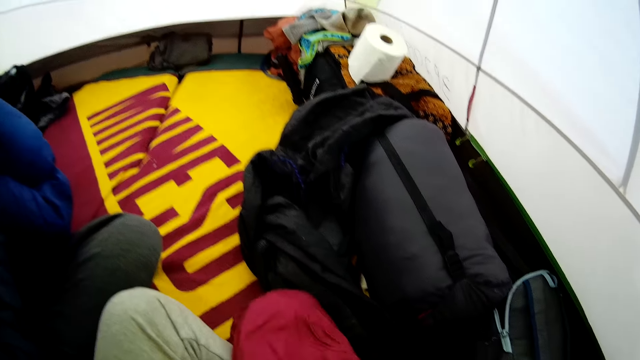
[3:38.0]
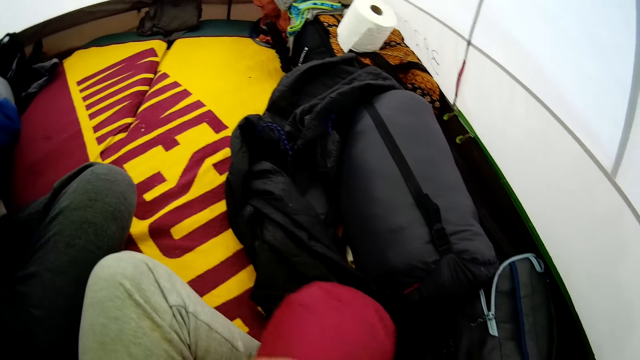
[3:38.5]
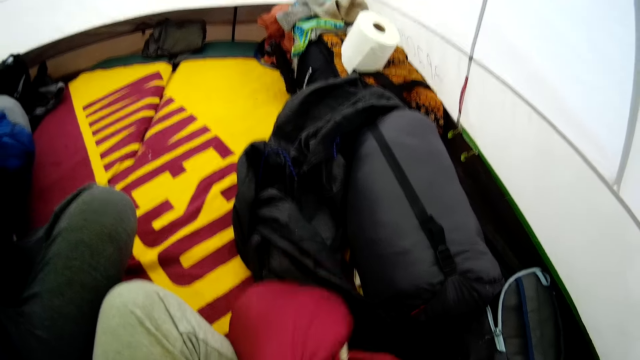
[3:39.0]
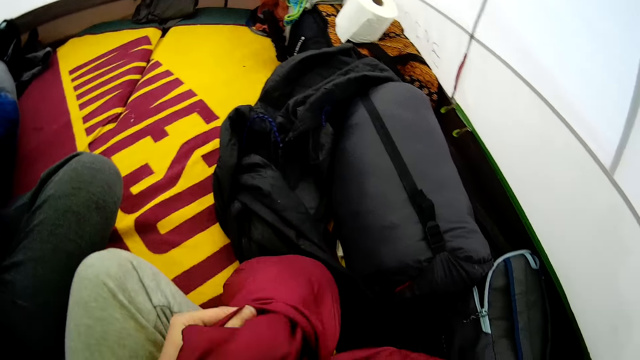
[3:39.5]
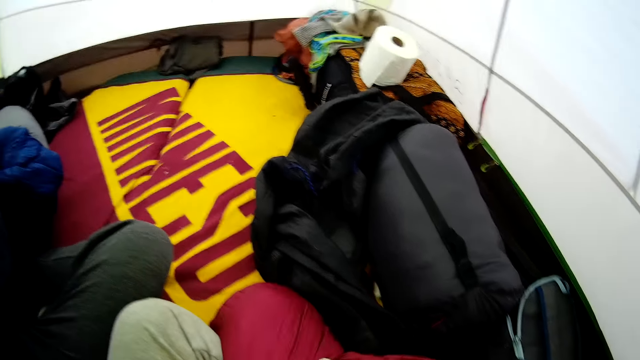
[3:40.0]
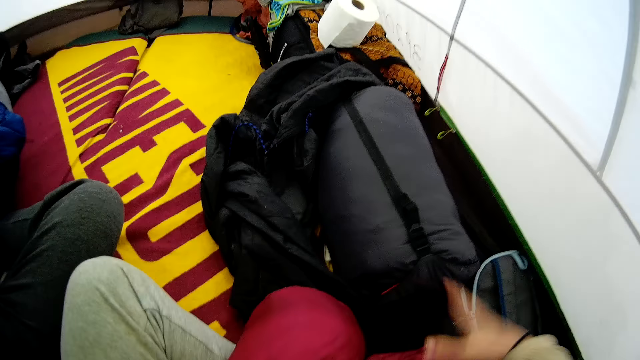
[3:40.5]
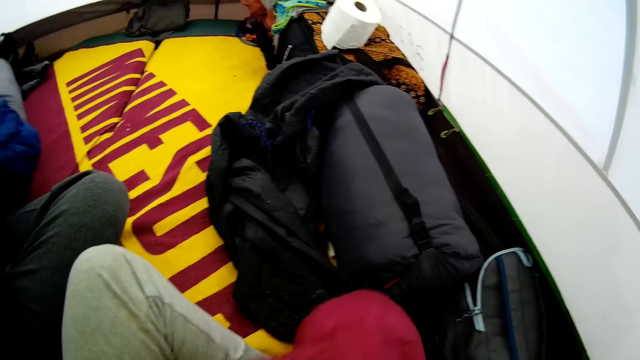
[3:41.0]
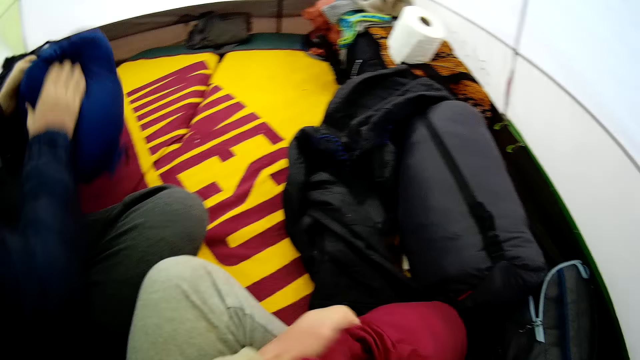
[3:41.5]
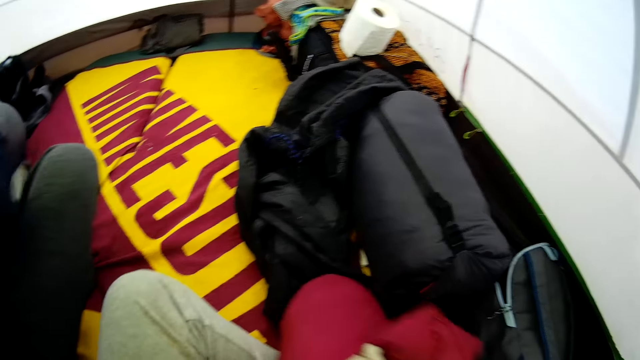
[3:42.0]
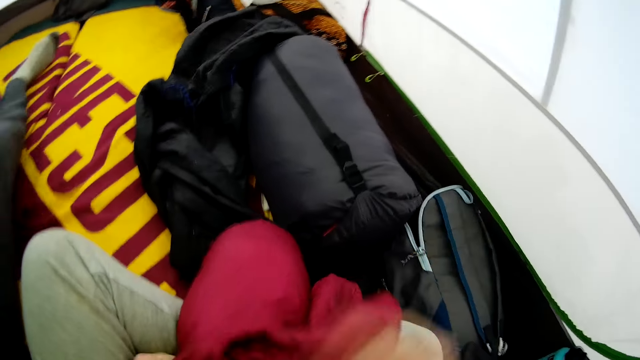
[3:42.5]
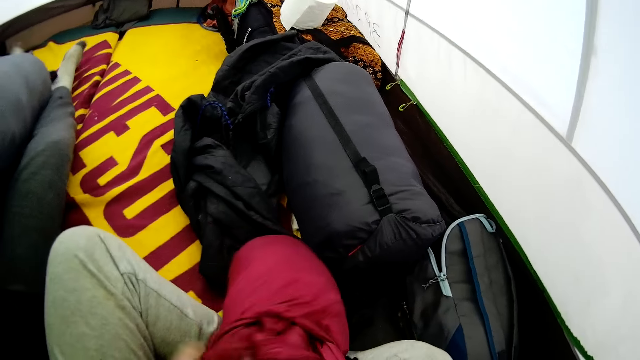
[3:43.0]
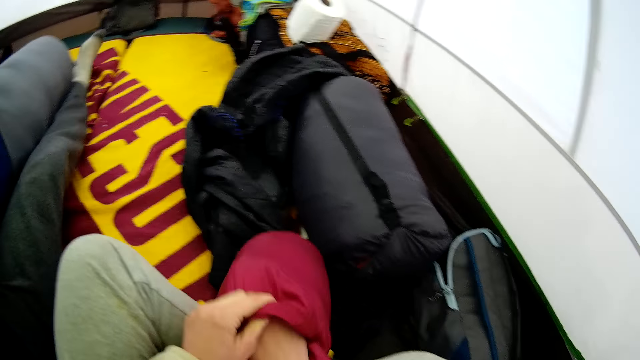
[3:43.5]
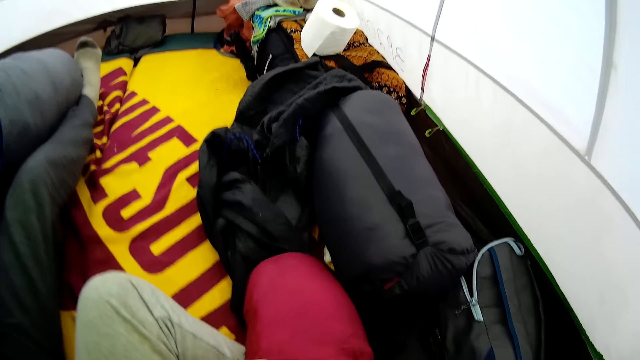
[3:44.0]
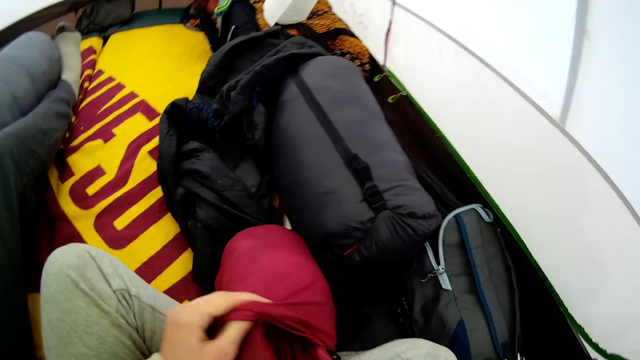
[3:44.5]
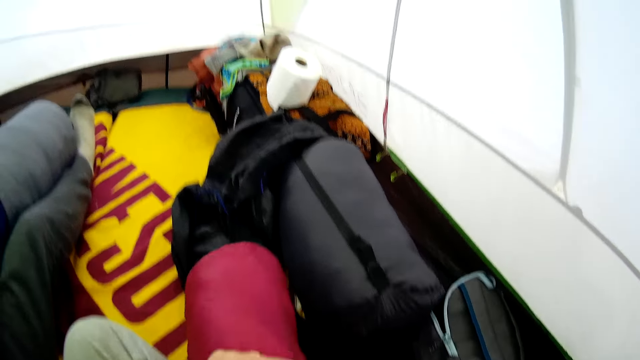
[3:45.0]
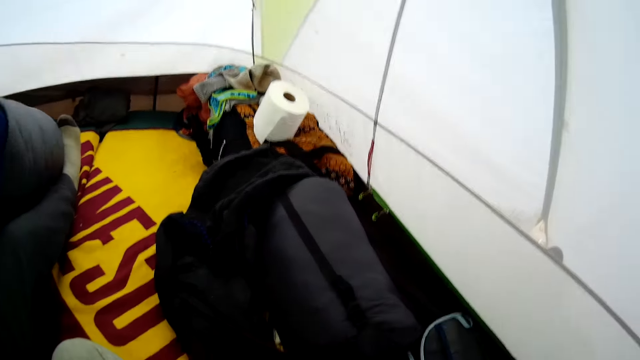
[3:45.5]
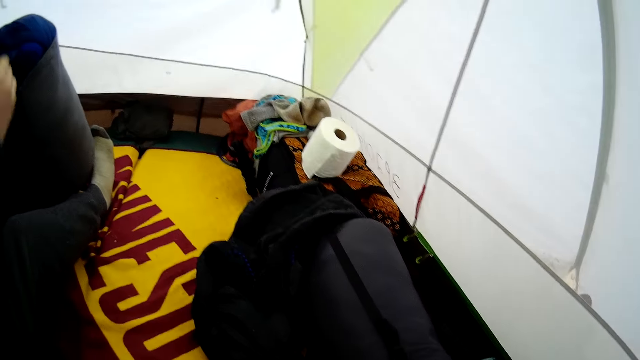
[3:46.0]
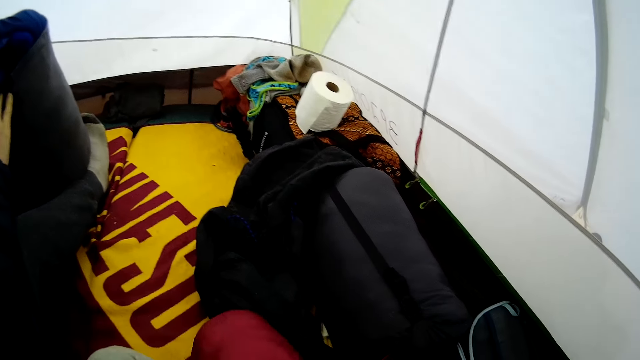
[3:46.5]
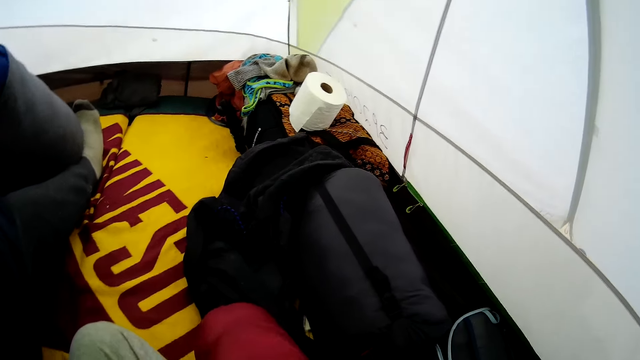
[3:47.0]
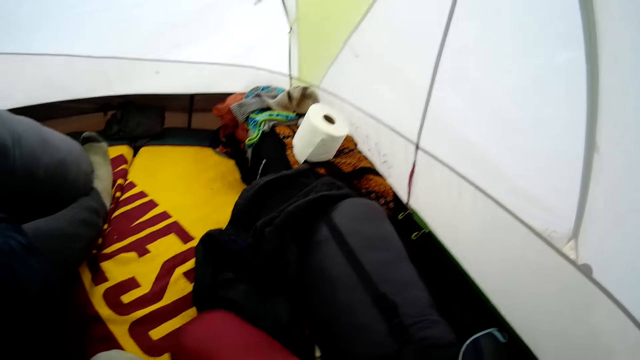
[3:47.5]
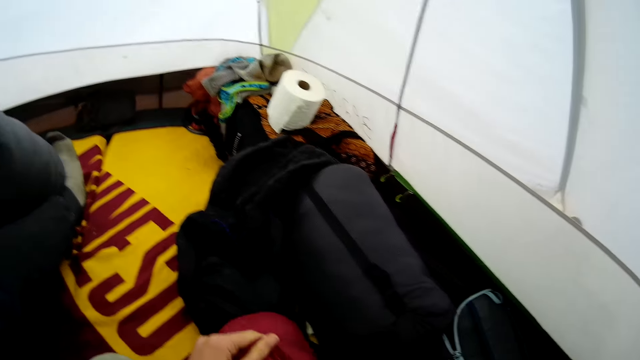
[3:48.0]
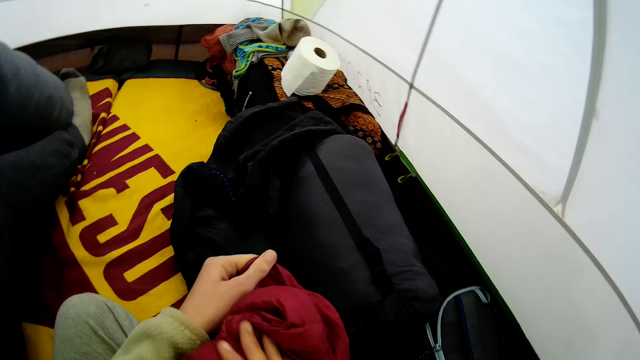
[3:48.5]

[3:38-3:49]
The camera wearer puts the cloth in the bag.

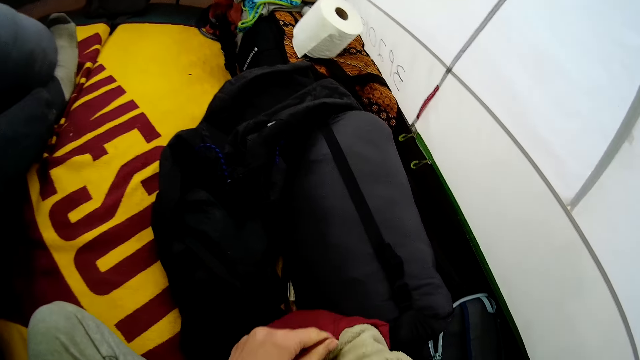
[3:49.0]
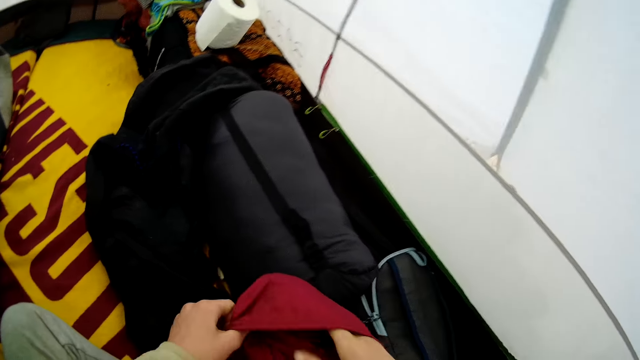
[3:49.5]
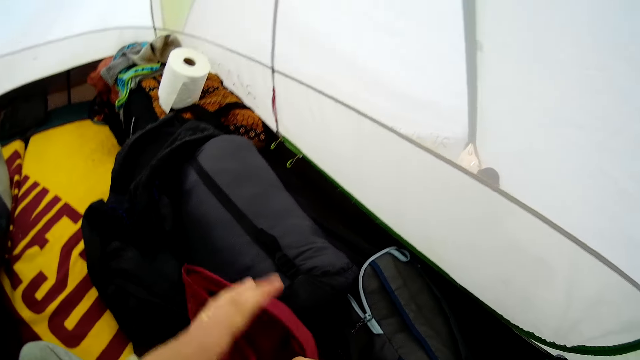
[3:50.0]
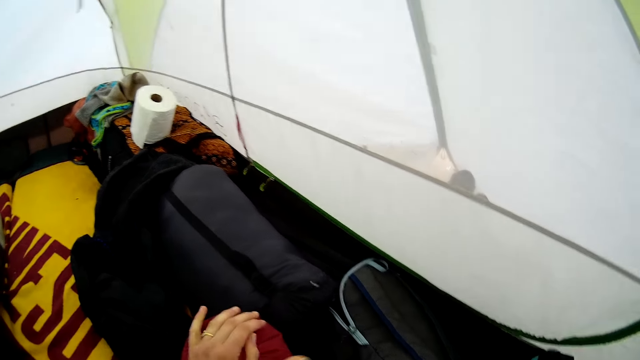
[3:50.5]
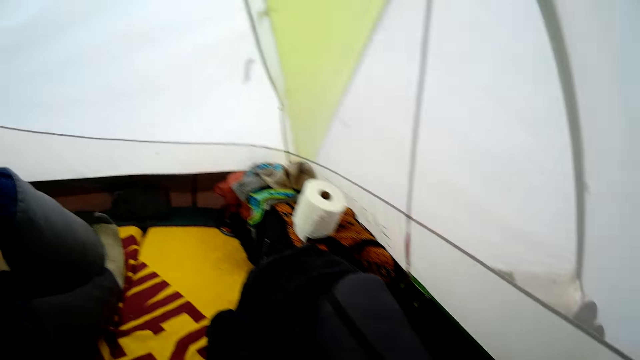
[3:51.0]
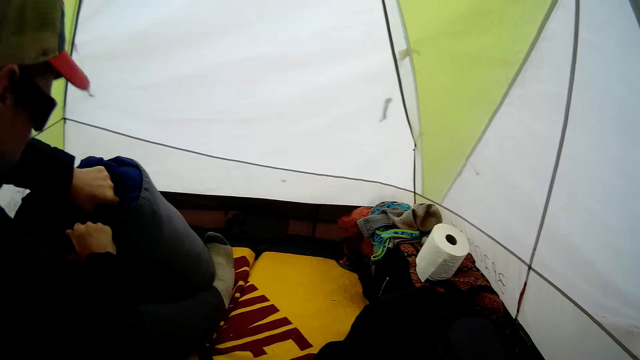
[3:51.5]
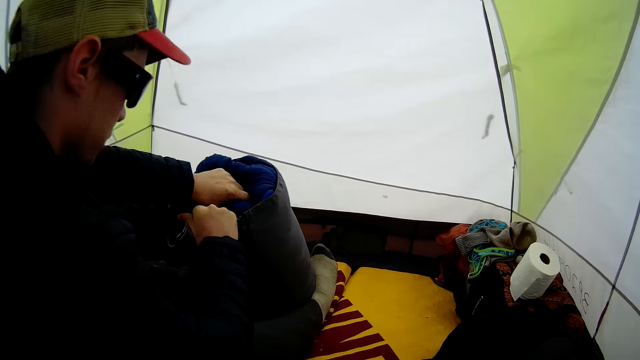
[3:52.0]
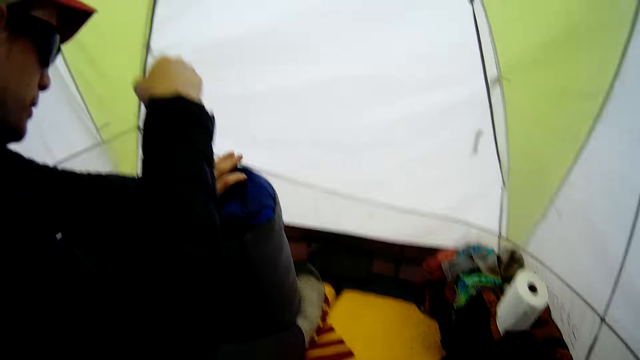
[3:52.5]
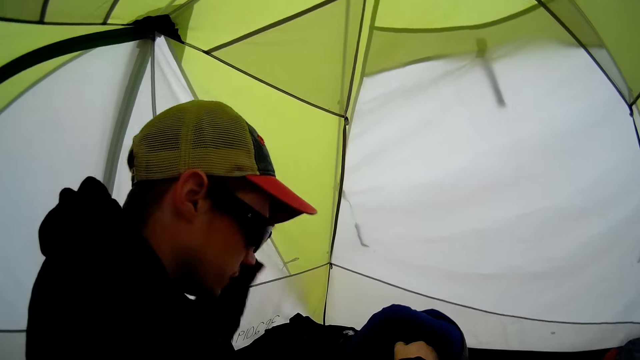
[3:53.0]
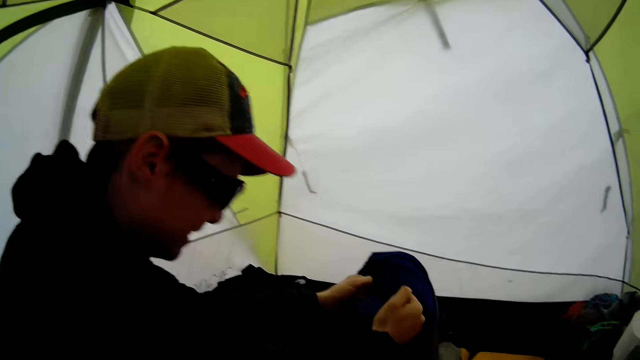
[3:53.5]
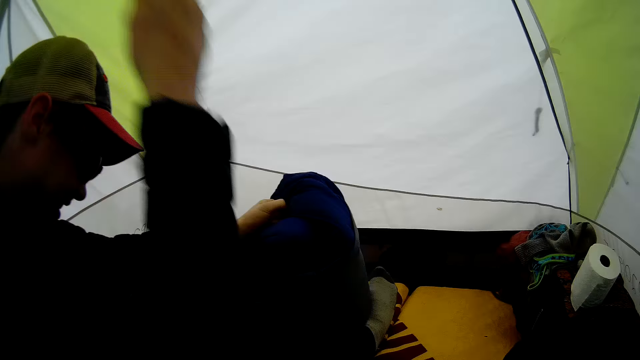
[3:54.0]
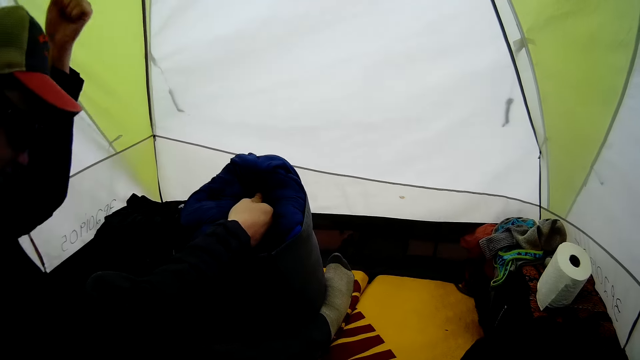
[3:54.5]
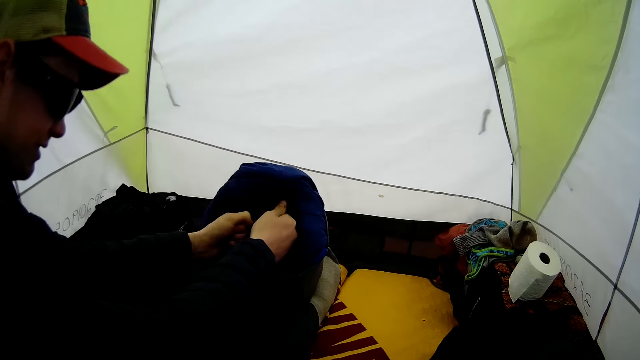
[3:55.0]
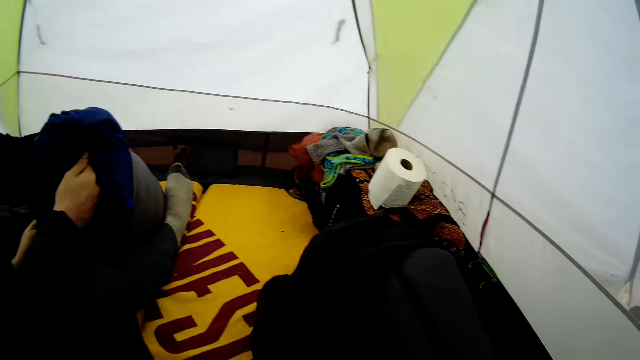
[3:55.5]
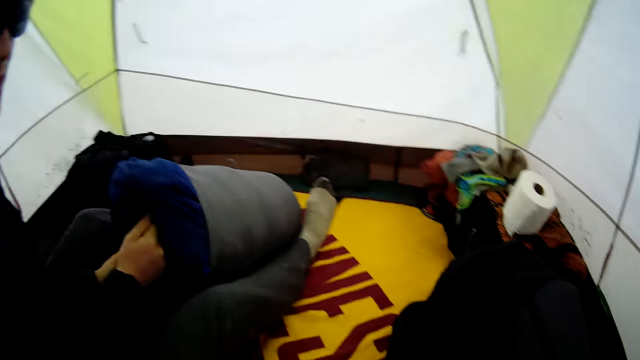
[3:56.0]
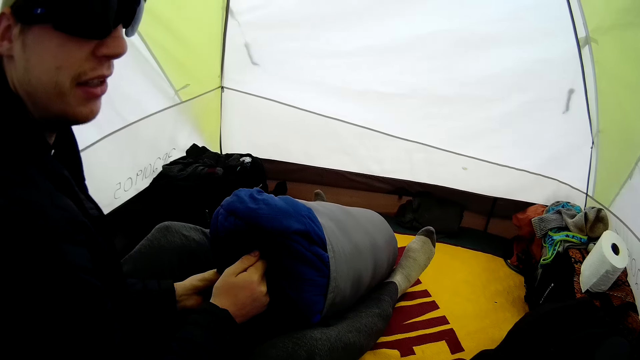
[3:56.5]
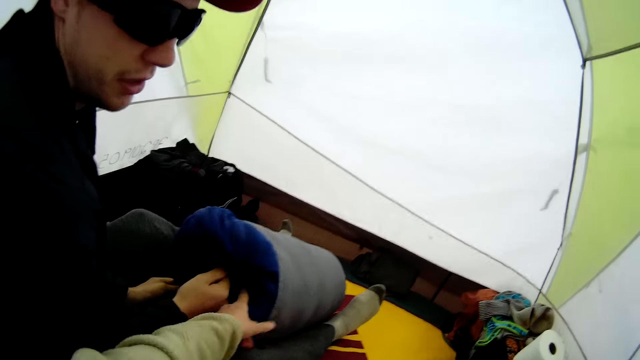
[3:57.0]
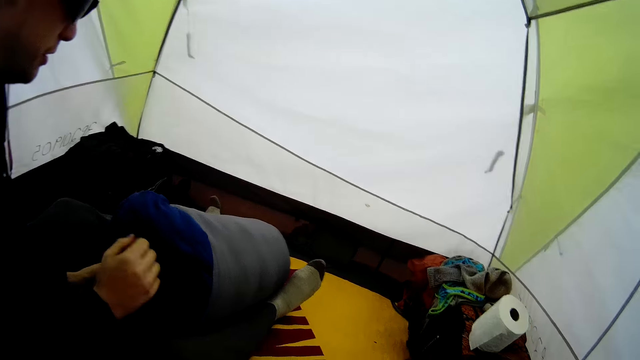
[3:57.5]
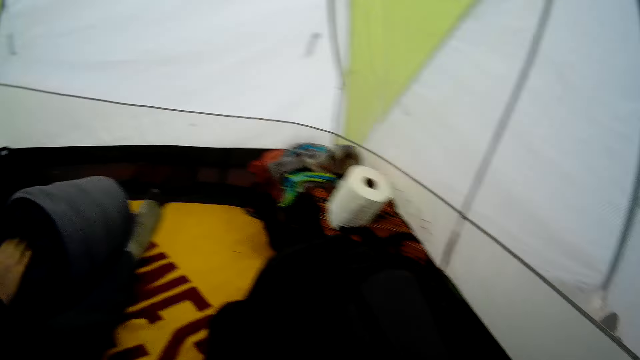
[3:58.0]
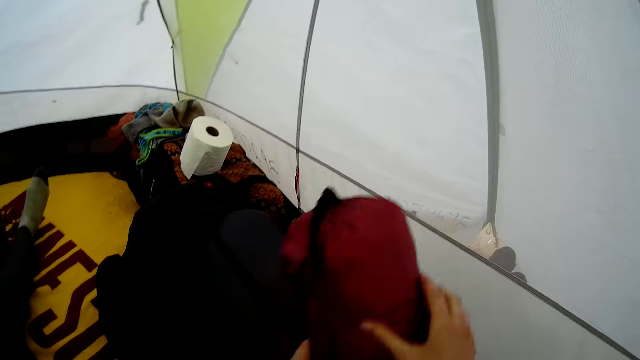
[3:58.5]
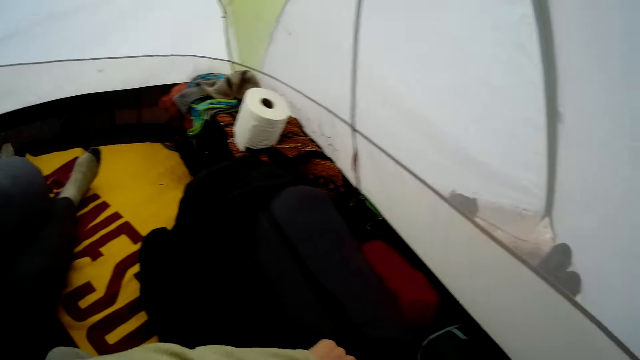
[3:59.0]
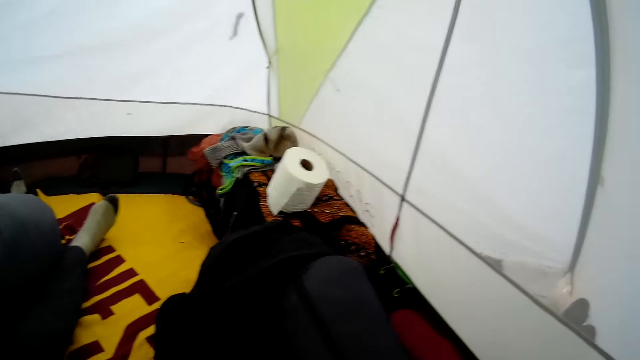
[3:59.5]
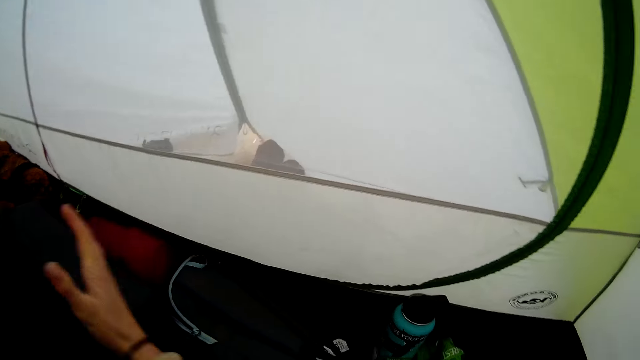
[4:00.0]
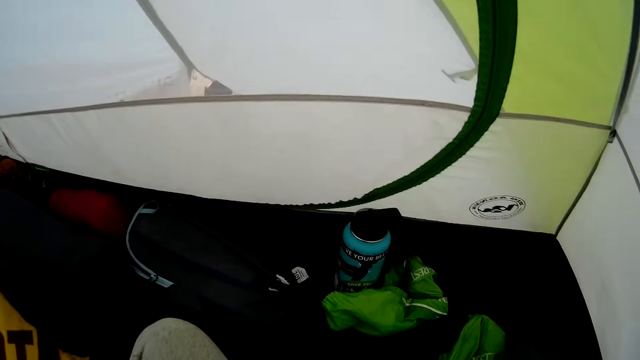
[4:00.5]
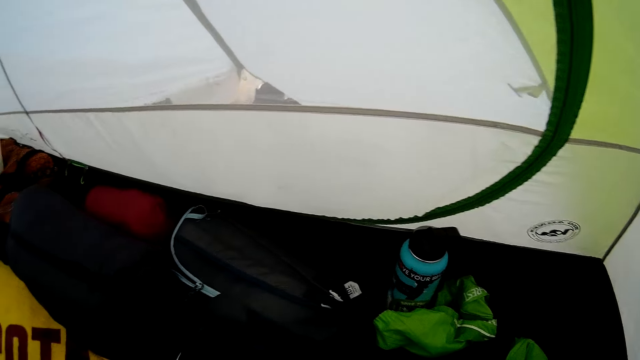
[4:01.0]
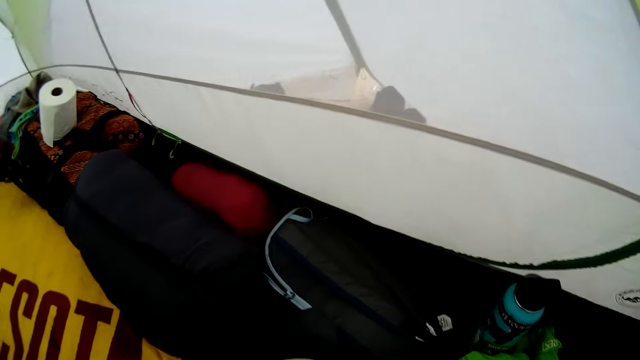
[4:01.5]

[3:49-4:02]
The camera wearer looks around the tent. A man hits the bag. The camera wearer looks at the man. They throw the bag down.
